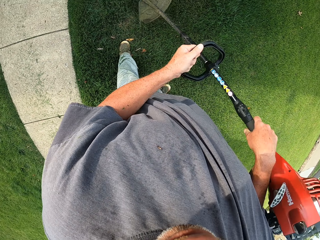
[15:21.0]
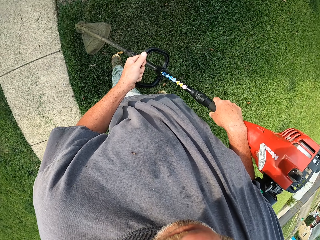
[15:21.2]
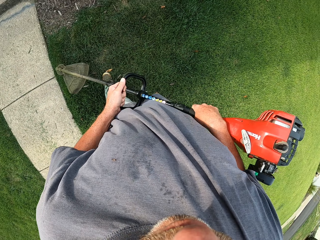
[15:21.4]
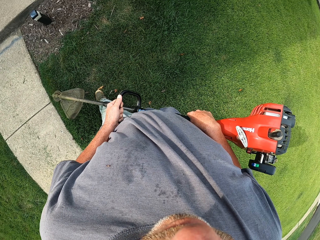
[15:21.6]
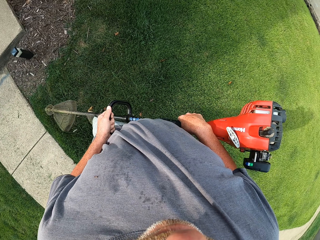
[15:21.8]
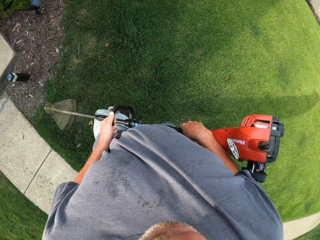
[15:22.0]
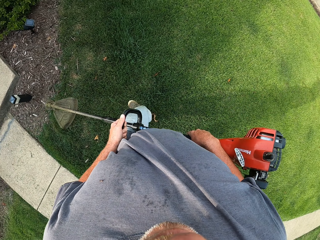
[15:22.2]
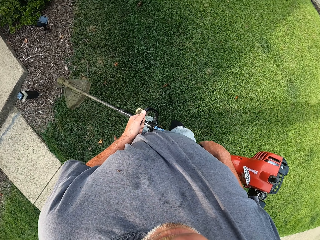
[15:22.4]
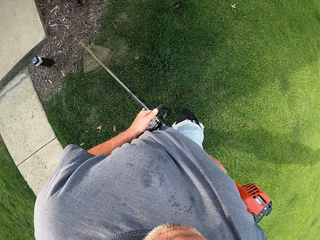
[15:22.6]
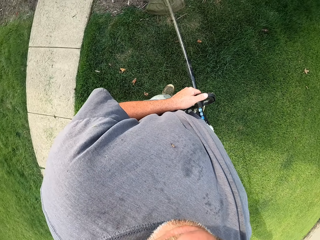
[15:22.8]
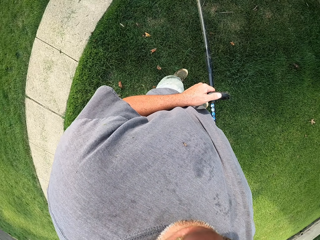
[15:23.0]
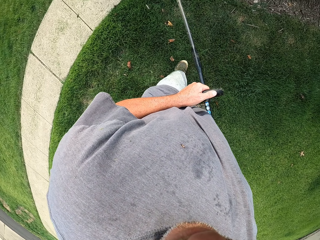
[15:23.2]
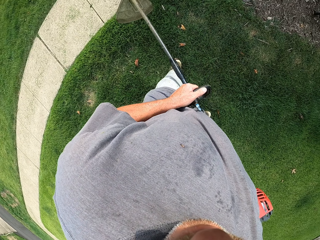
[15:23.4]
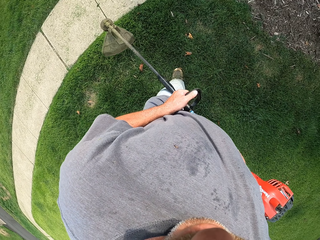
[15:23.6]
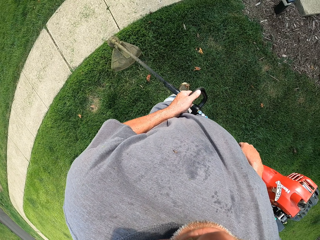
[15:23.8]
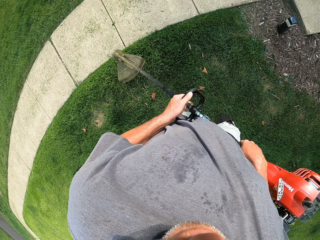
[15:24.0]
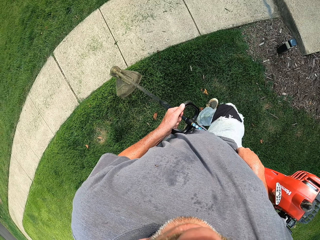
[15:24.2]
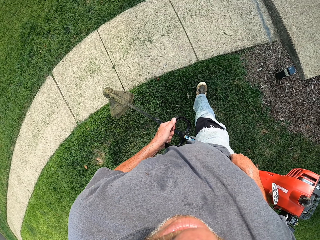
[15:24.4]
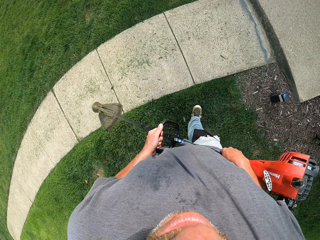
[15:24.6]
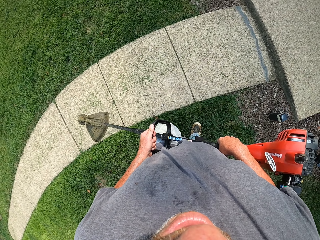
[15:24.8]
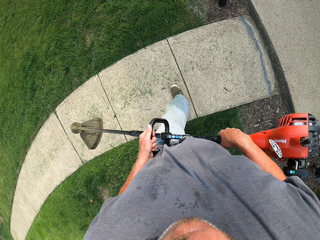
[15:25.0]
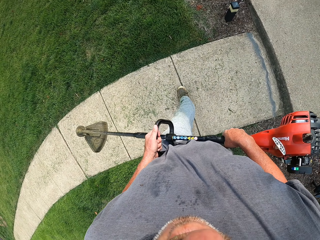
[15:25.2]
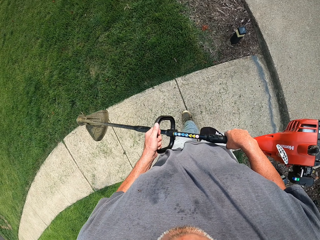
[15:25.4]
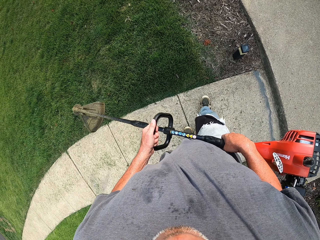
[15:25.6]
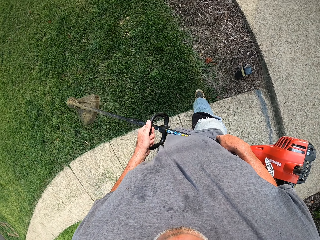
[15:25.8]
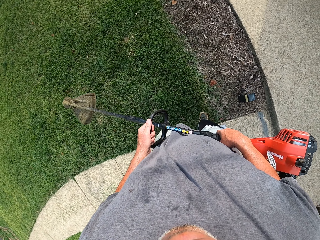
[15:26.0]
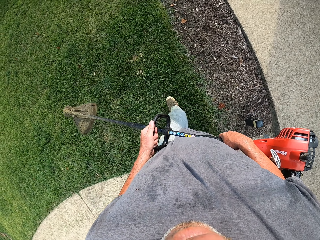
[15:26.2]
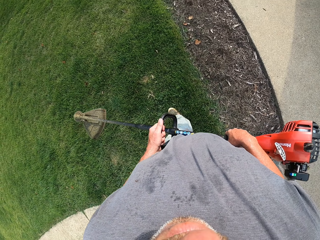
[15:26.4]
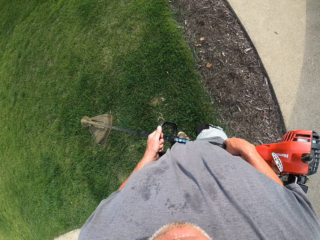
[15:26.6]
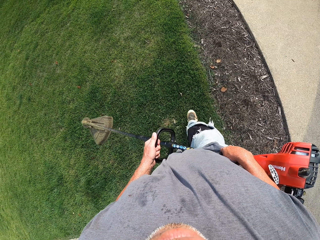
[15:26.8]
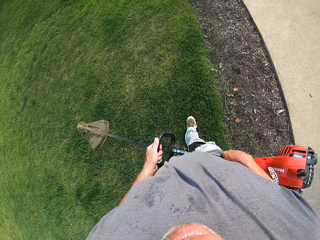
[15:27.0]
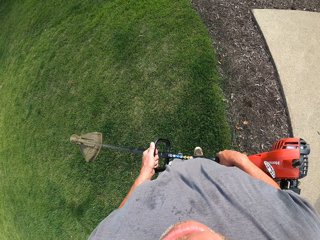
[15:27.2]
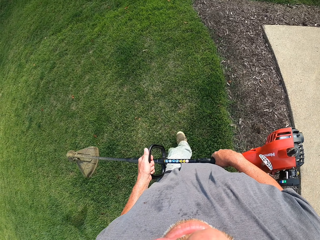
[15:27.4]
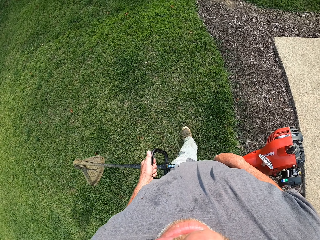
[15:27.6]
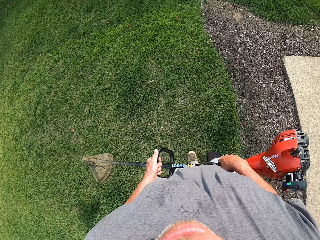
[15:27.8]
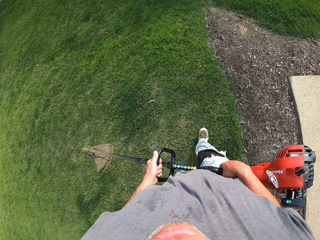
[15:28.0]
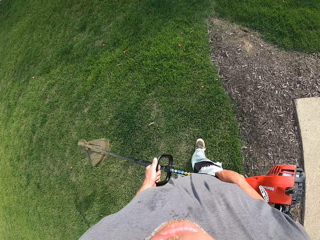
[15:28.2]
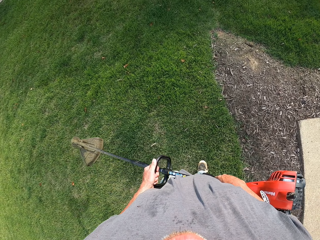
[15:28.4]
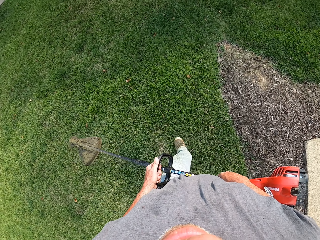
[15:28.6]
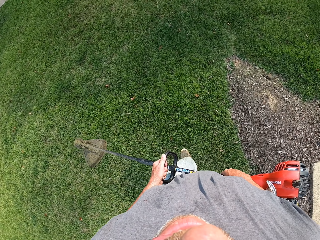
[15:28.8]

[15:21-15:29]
The camera wearer walks around the field and lifts a brush cutter. They walk with the grass cutter.

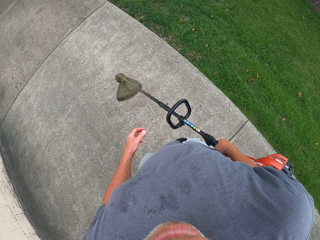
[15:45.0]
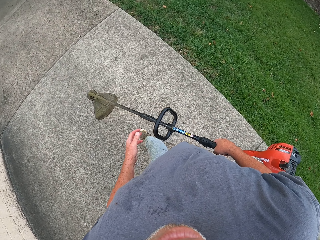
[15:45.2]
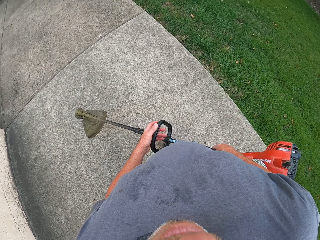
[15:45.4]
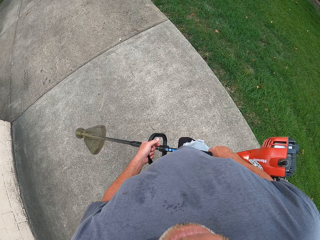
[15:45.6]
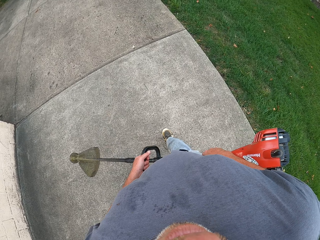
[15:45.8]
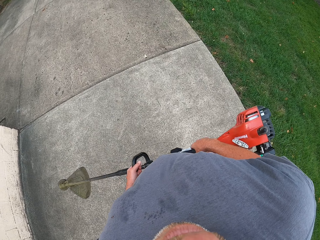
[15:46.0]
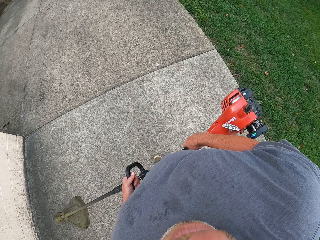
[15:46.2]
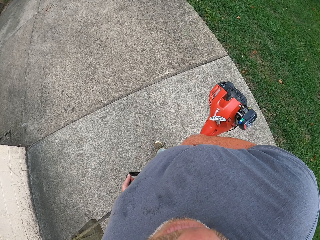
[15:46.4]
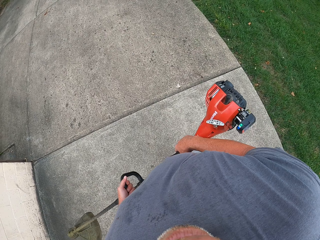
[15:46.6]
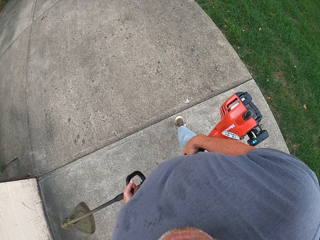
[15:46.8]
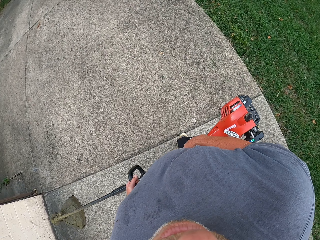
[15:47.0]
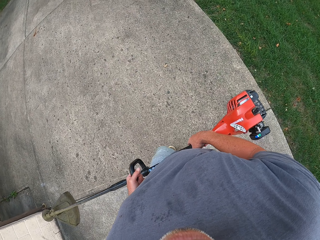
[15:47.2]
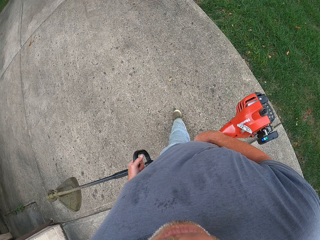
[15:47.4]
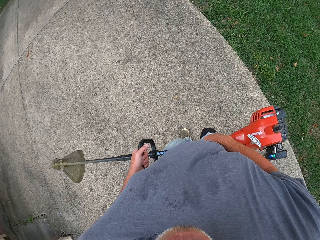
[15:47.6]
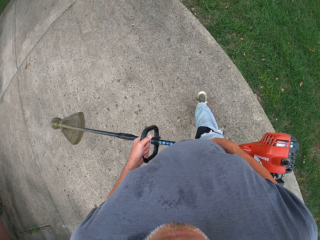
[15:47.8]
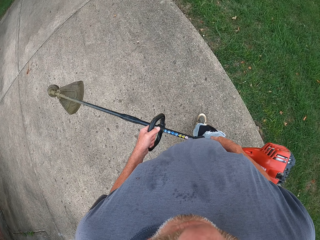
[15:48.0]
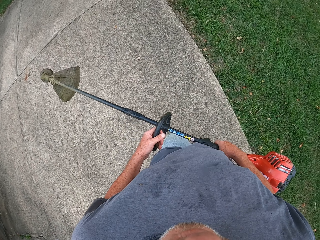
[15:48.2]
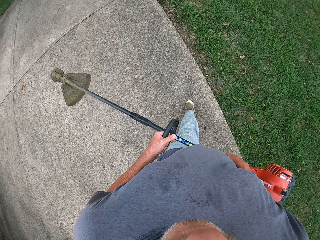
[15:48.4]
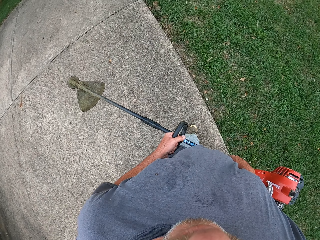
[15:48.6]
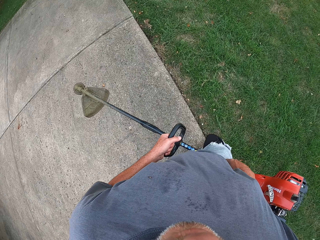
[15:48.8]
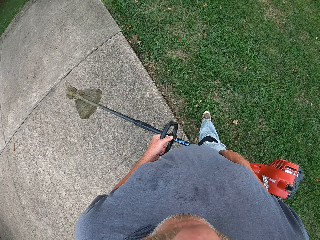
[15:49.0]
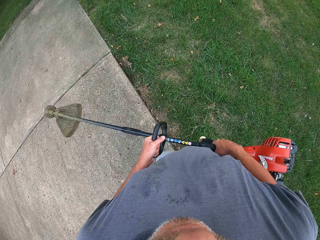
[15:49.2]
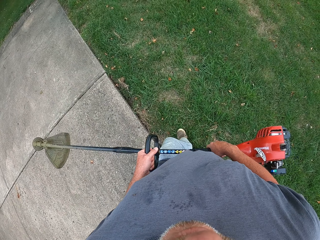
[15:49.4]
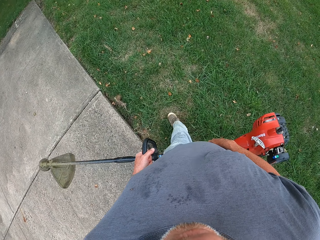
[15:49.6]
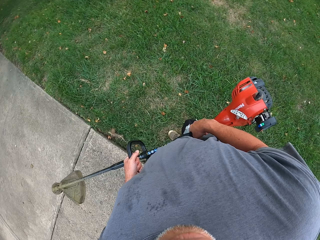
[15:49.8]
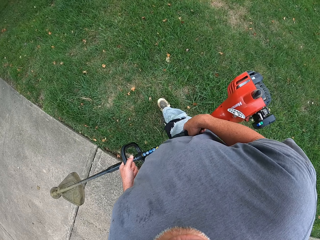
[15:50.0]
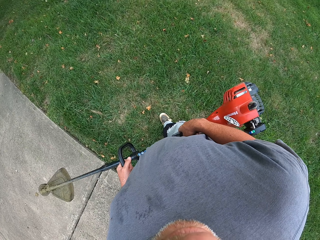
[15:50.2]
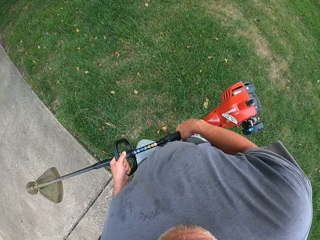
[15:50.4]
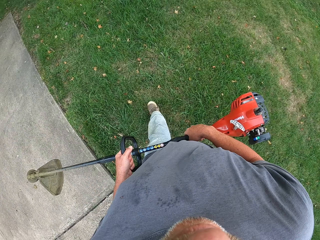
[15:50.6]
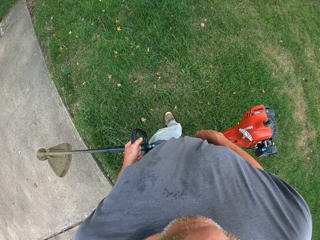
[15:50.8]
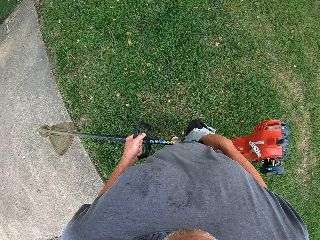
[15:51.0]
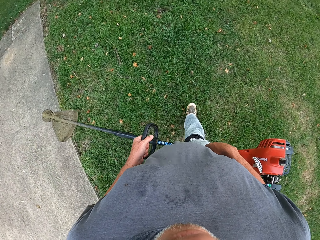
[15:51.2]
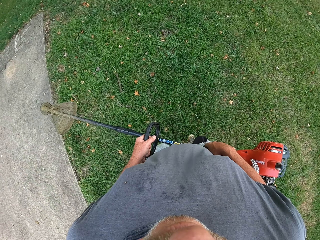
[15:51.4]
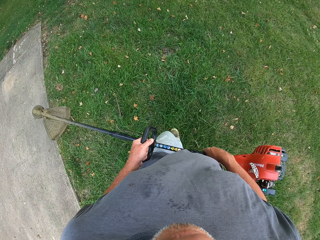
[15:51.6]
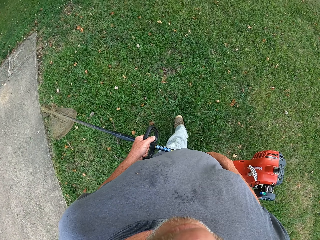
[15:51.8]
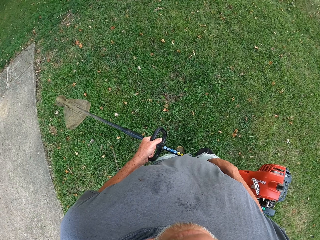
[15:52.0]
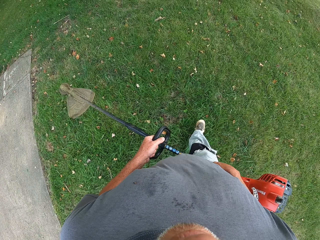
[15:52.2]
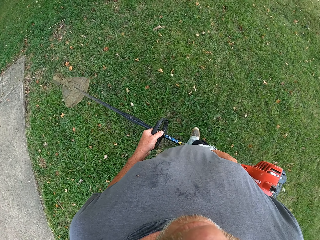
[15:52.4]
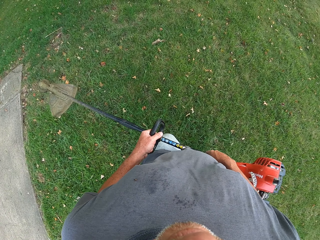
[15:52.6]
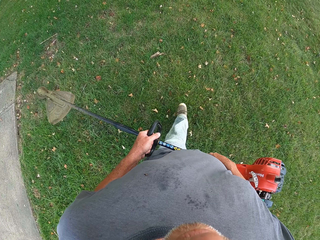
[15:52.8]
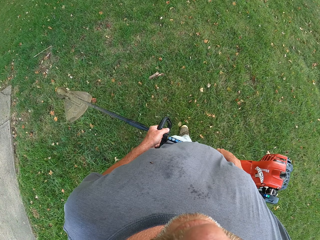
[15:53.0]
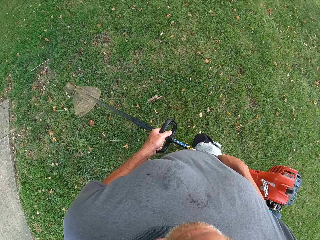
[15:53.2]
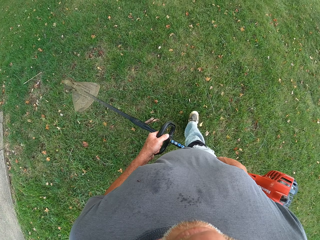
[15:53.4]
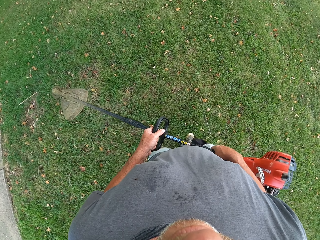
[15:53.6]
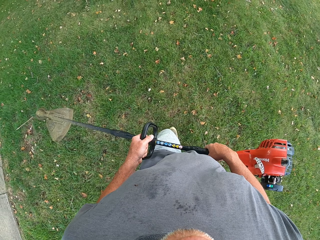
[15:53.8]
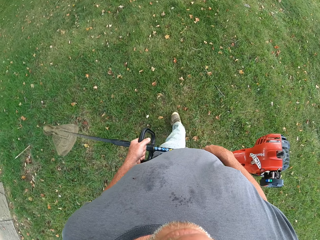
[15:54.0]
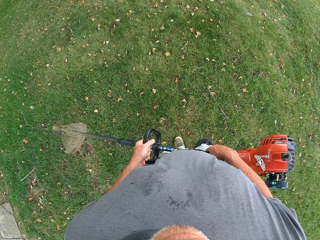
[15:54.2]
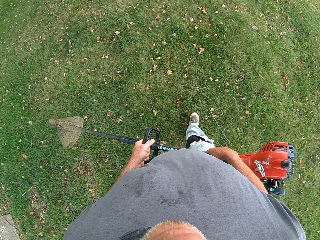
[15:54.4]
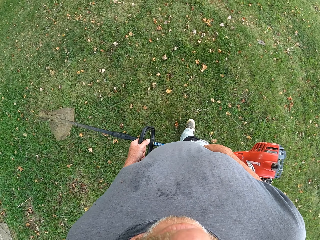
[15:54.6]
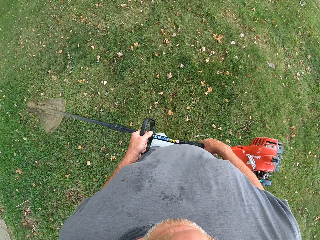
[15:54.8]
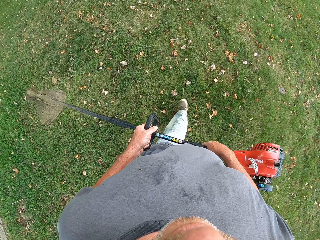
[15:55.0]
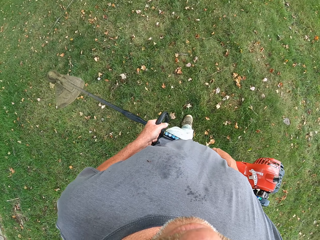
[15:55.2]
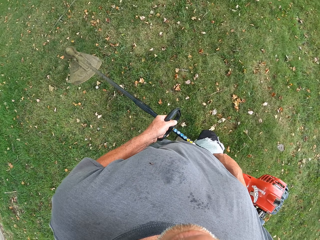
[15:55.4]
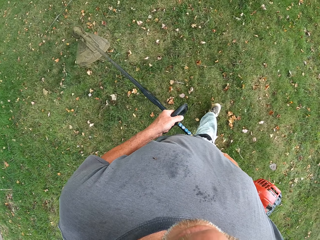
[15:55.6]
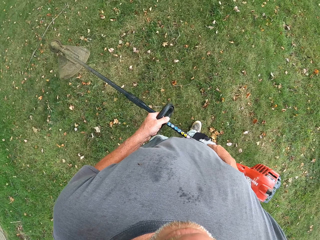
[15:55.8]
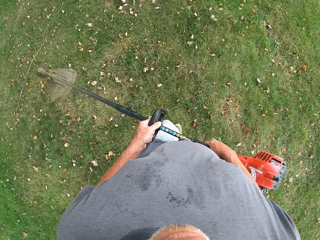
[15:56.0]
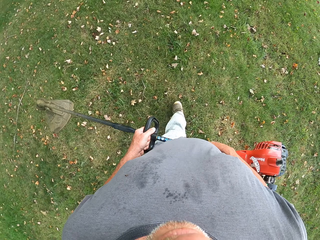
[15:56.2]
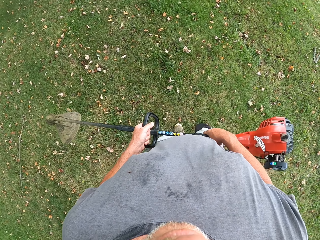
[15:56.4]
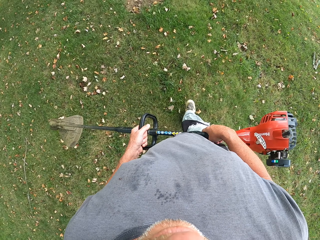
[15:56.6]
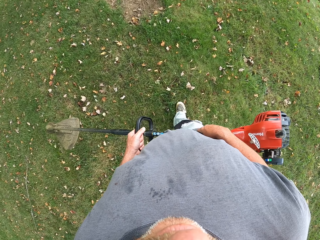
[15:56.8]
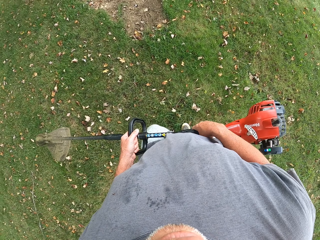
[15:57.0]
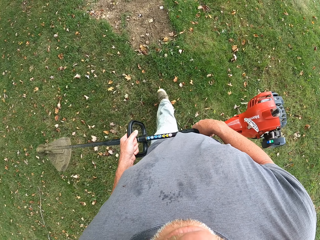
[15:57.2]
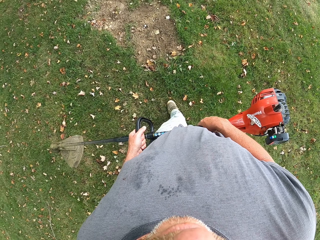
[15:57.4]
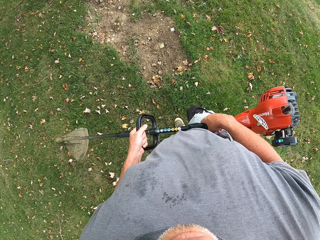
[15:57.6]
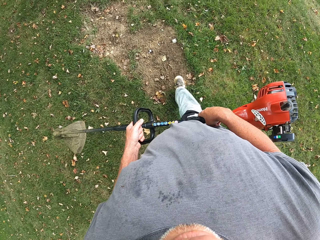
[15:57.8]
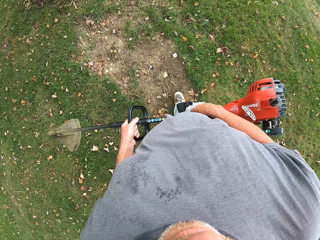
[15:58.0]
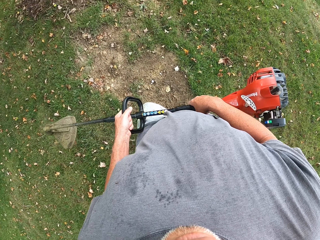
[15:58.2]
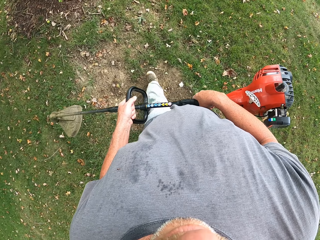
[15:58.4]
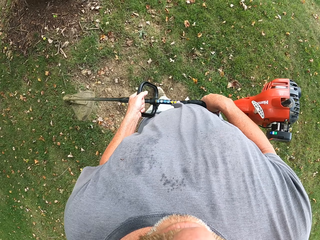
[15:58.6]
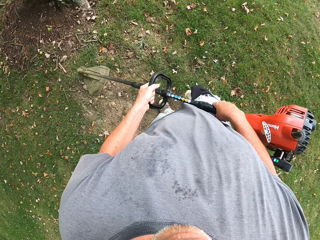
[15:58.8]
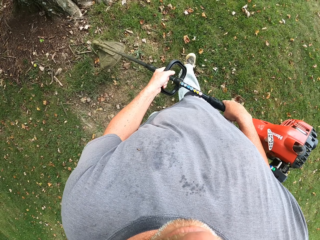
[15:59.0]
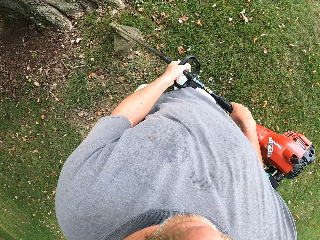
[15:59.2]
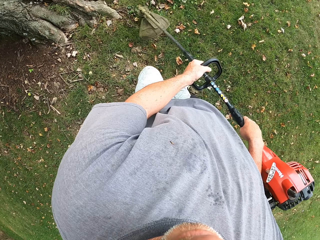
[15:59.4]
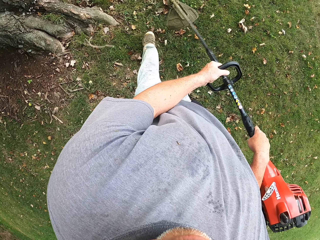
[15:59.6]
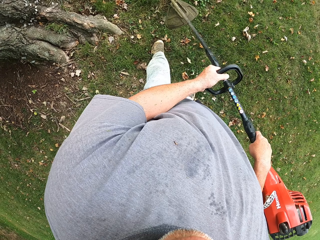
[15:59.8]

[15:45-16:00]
The camera wearer walks around the field and lifts a brush cutter. They hold the grass with the hand. They walk with the grass cutter on the pavement. They walk with the grass cutter towards the grass. They walk with the grass cutter towards the grass again.
